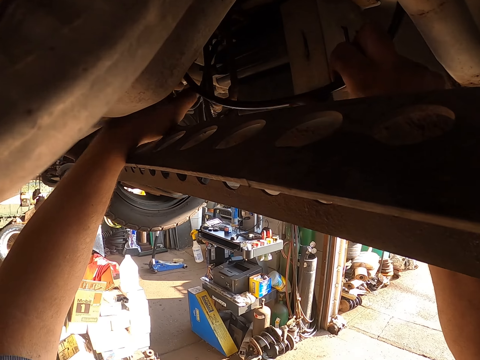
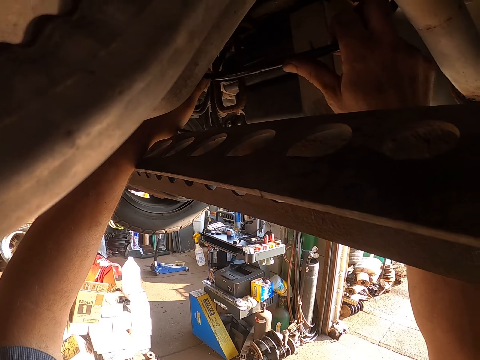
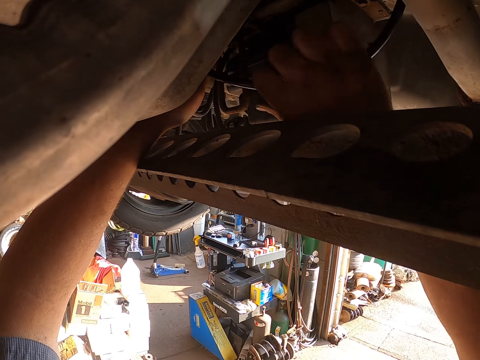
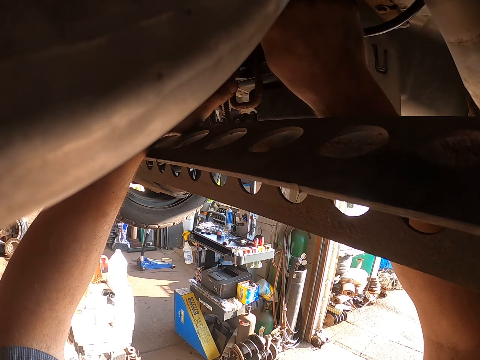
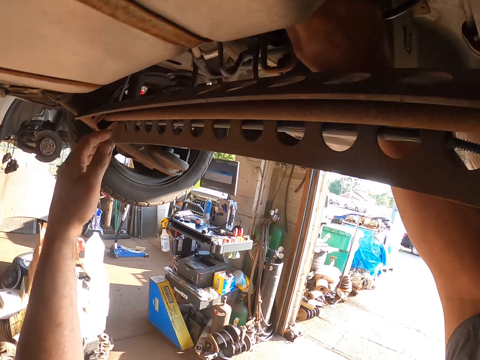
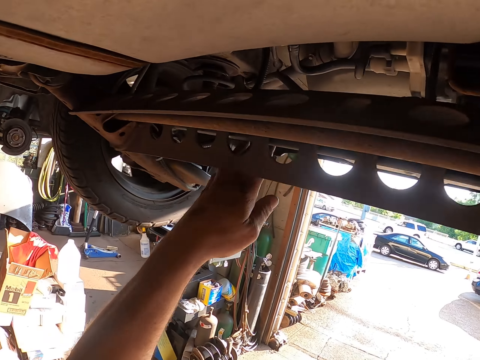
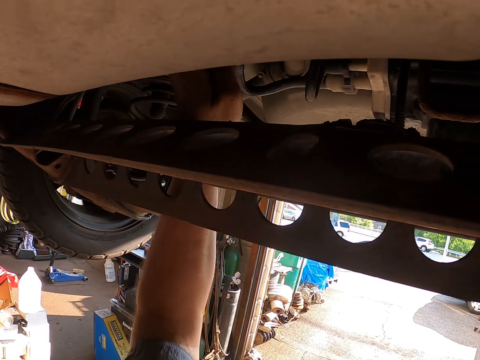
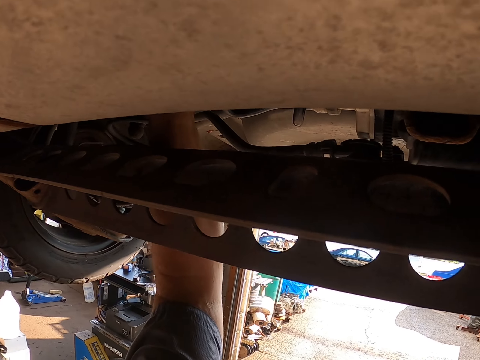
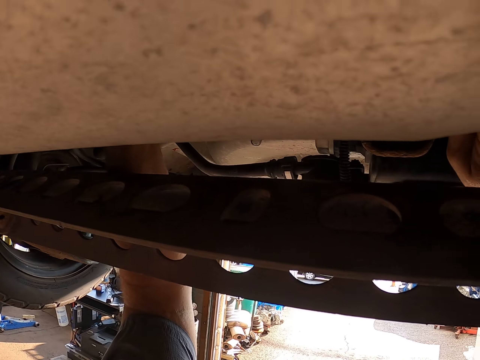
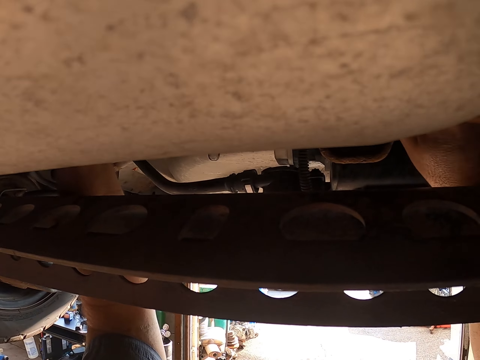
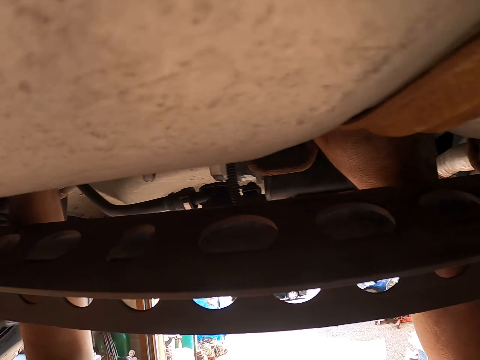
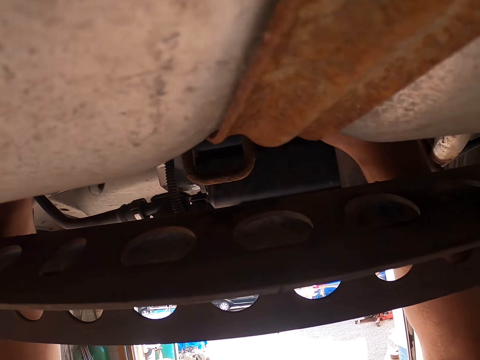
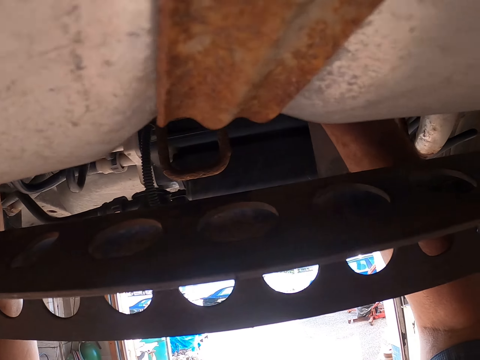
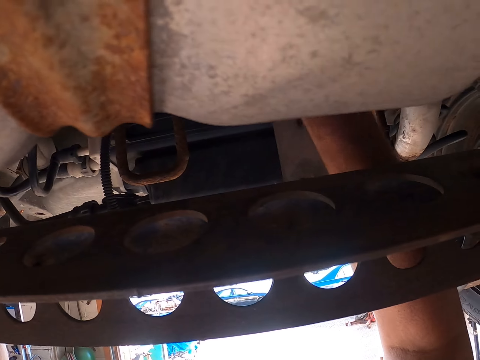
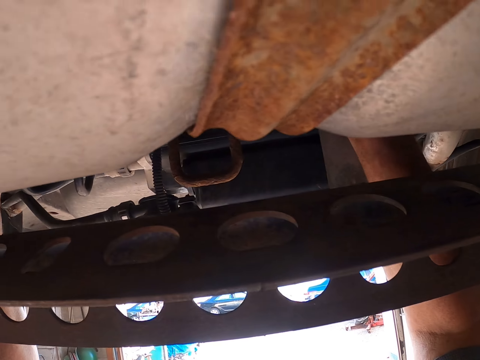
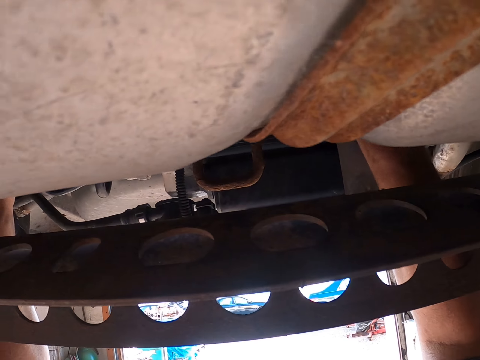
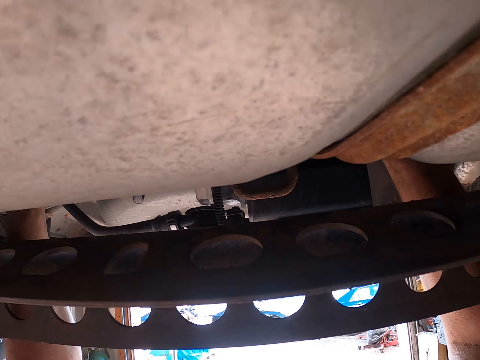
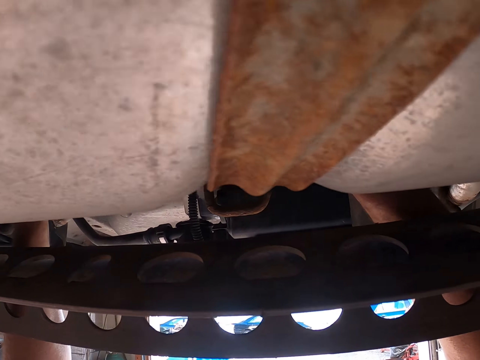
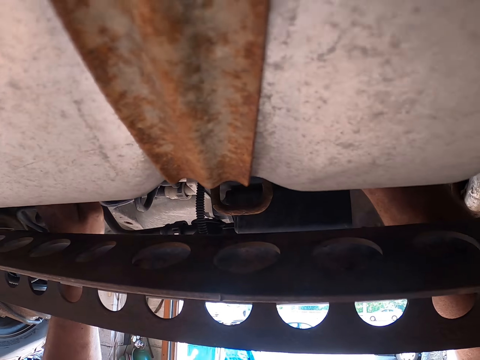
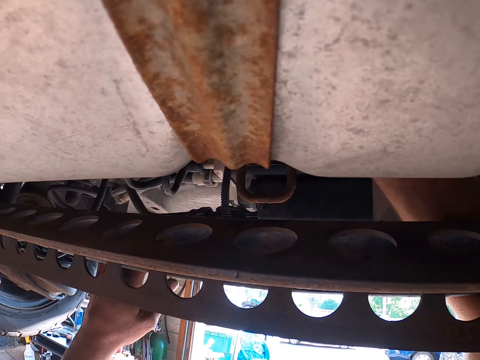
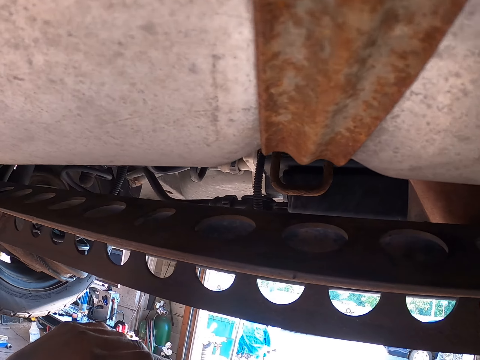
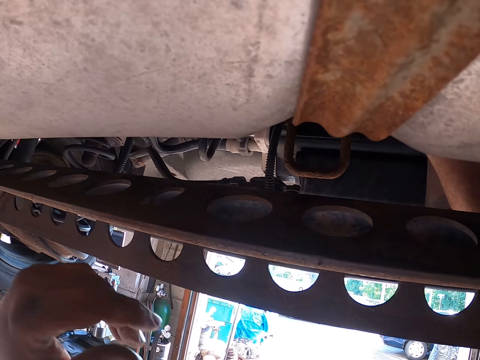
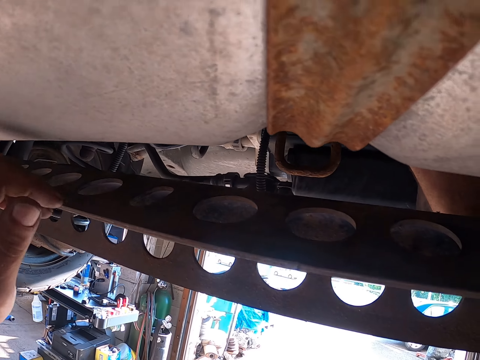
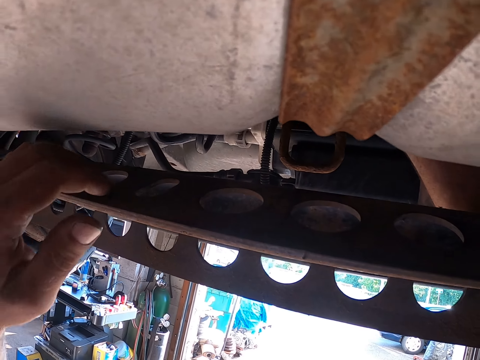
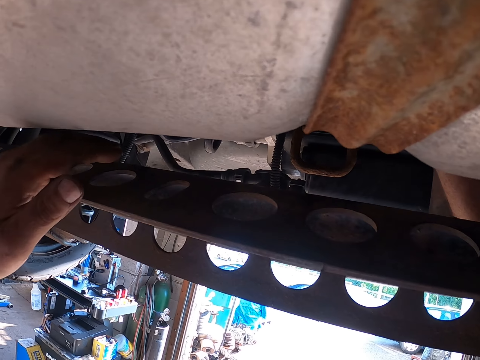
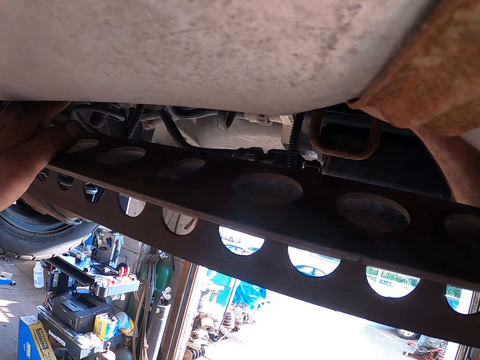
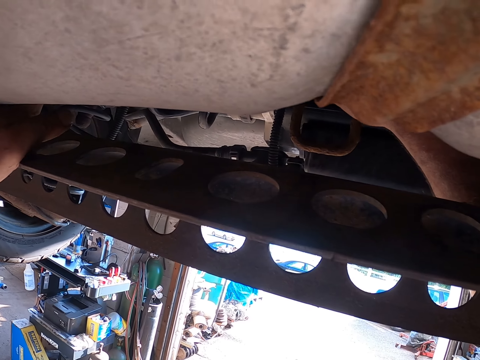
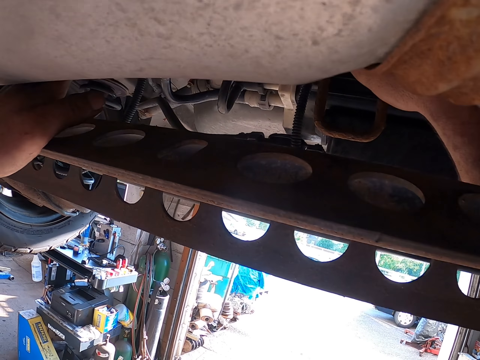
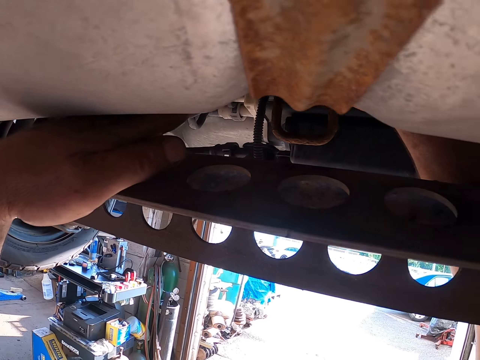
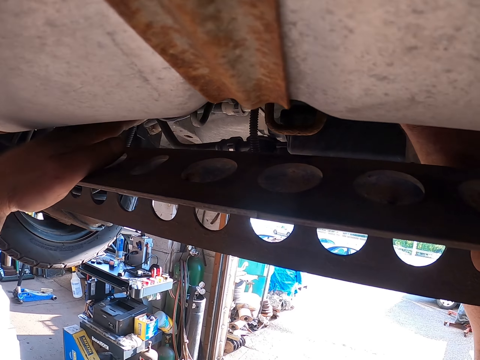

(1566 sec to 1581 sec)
The camera wearer removes a hand from the lawn mower. They fix the lawn mower. They move a hand along the lawn mower. They fix the lawn mower.

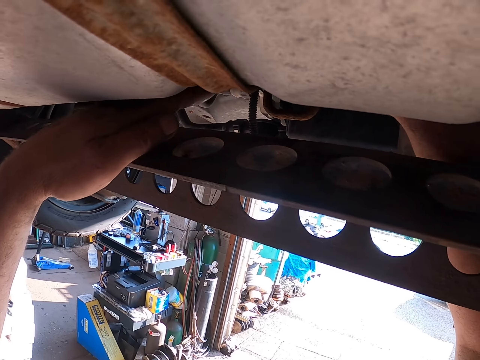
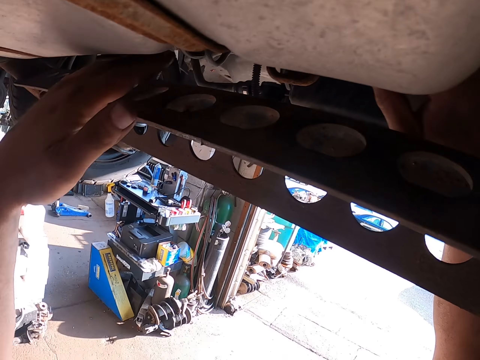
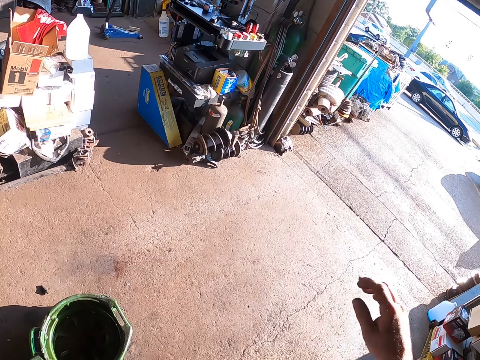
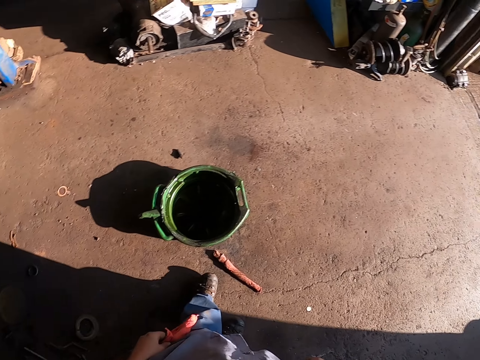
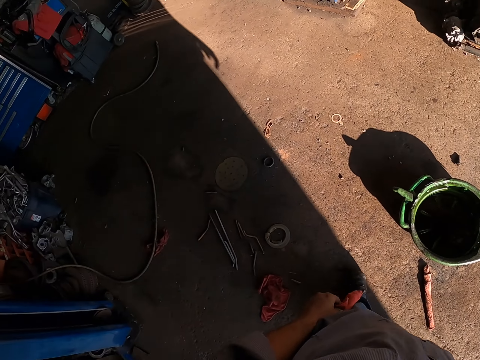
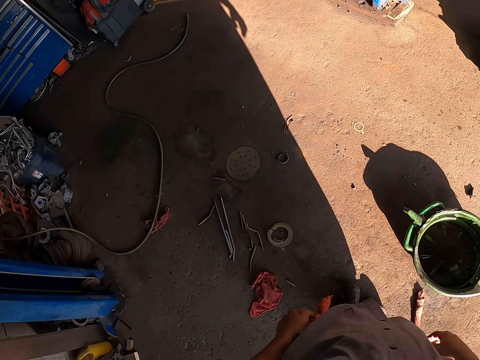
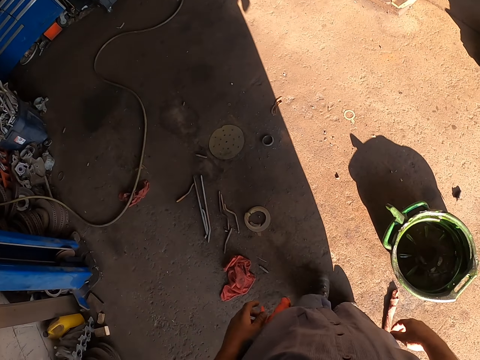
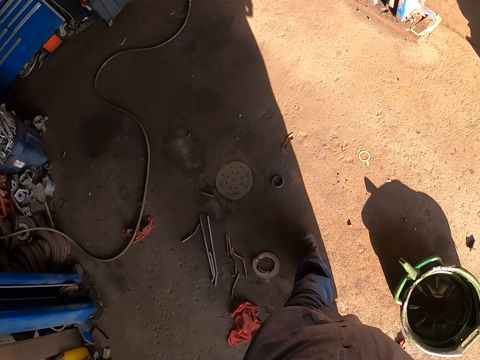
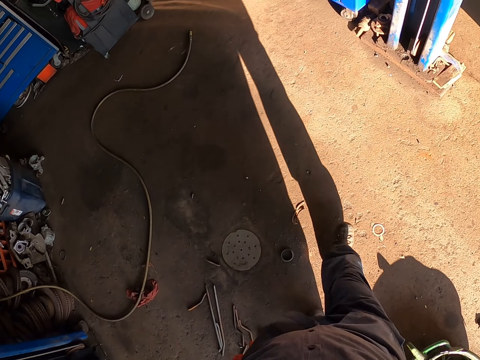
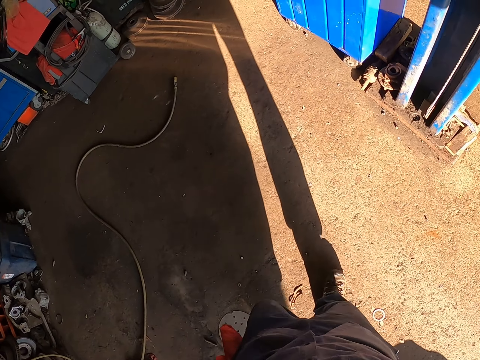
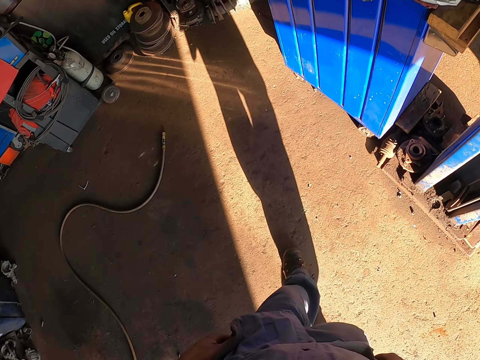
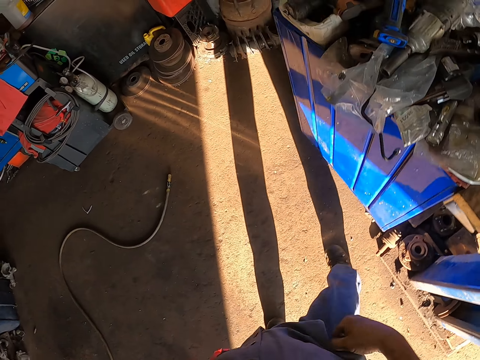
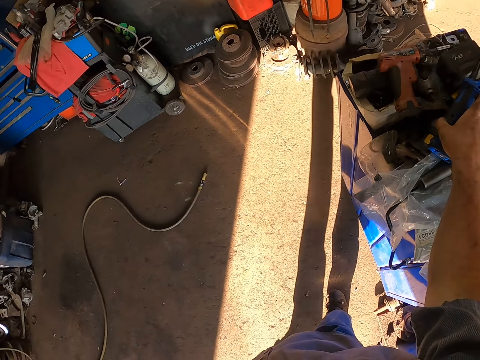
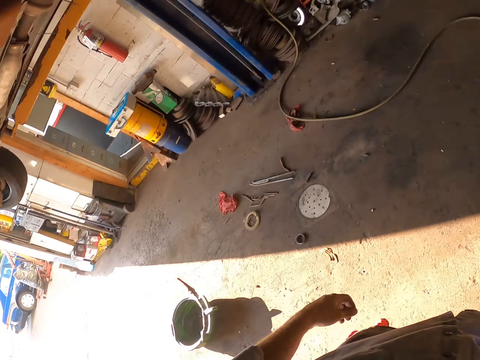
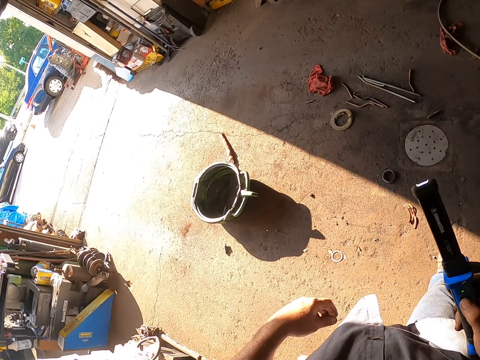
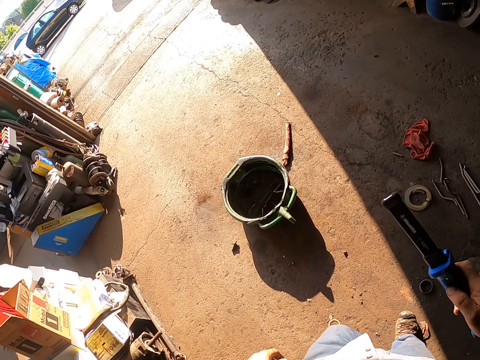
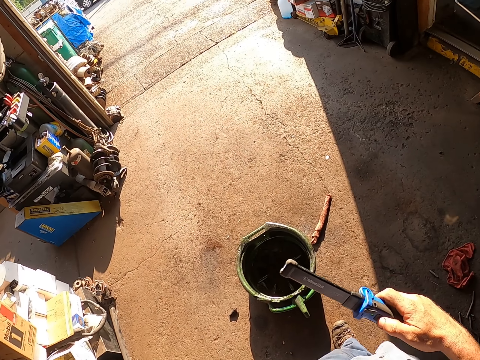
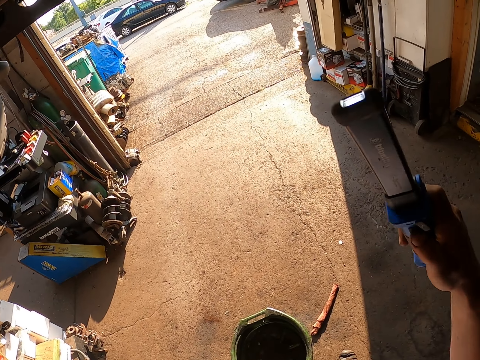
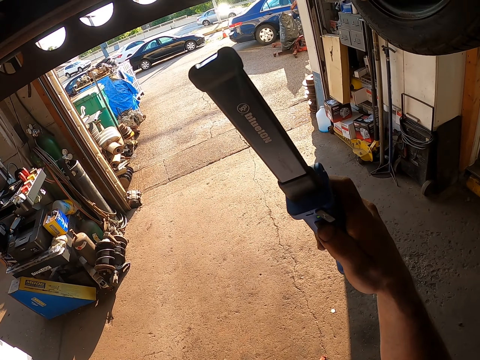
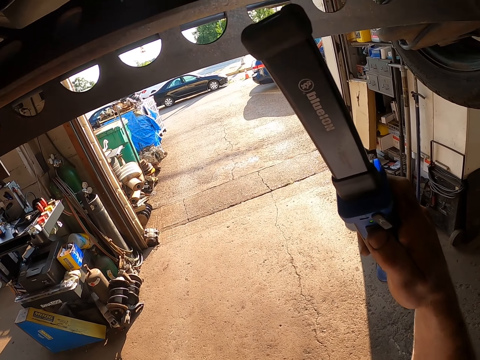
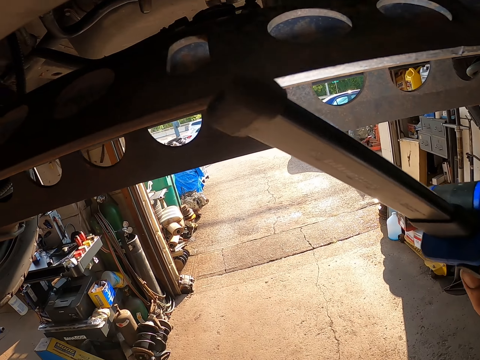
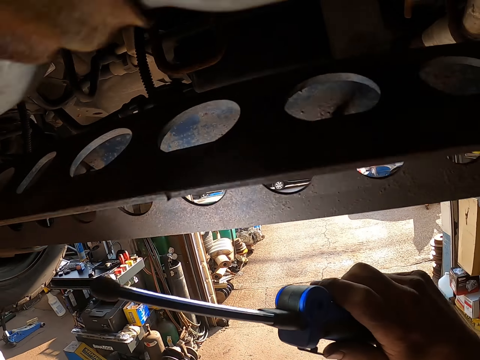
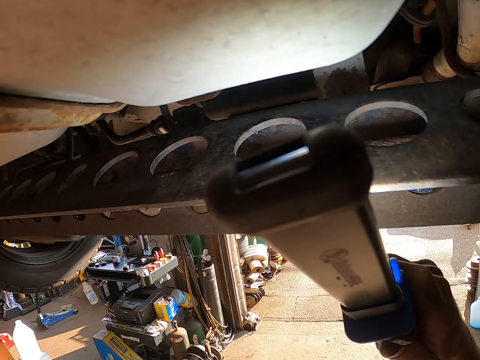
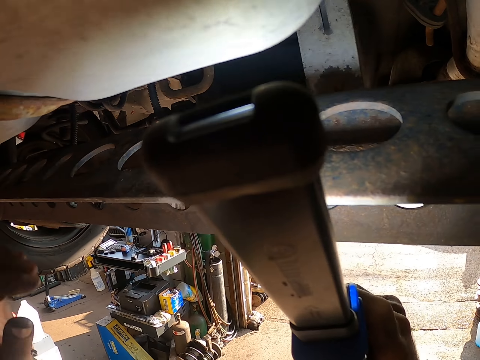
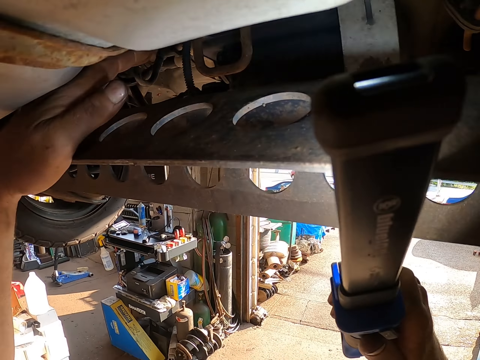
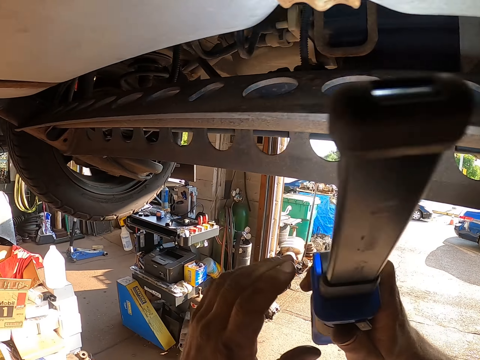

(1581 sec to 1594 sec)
The camera wearer removes hands from the lawn mower. They rub a hand on a cloth. They walk around. They pick up a flashlight or torch. They move the flashlight towards the lawn mower. They light the torch. They move a hand along the lawn mower.
